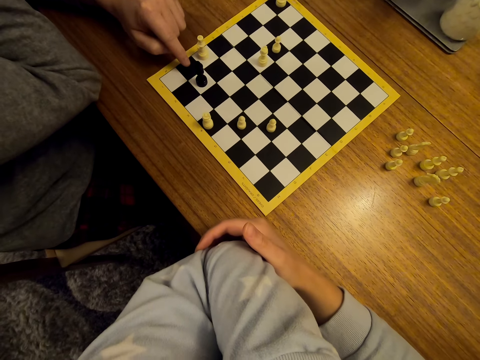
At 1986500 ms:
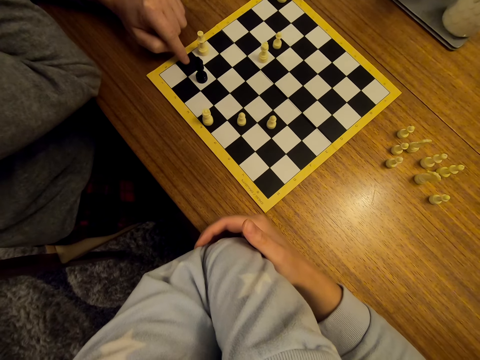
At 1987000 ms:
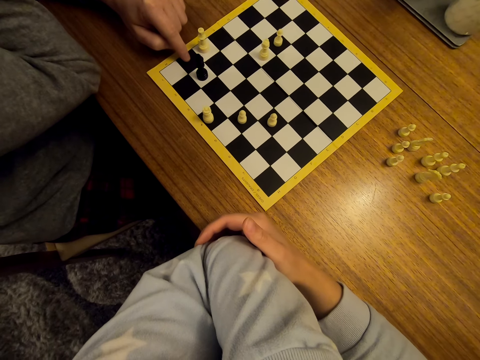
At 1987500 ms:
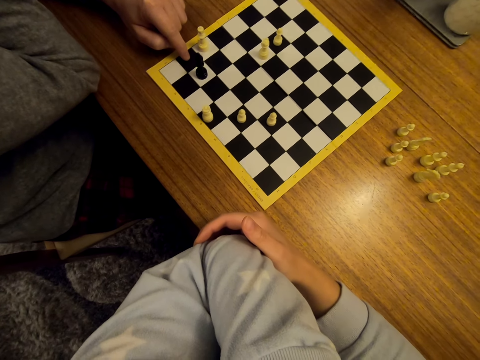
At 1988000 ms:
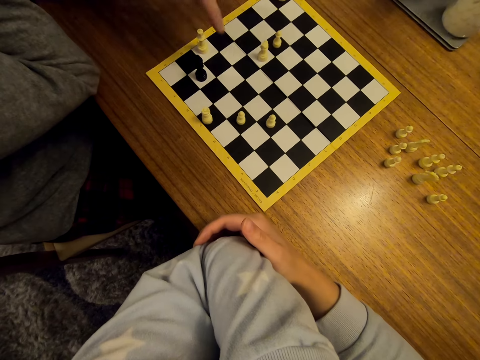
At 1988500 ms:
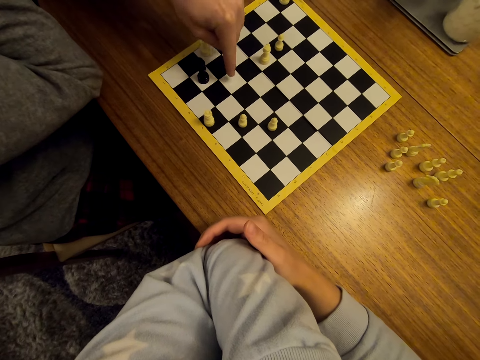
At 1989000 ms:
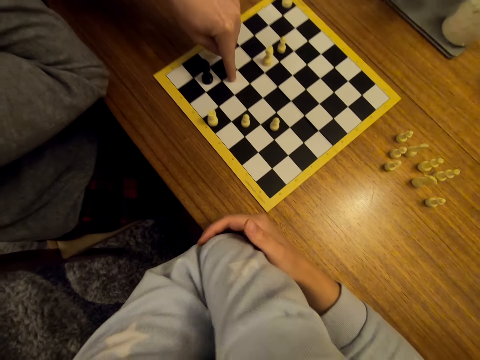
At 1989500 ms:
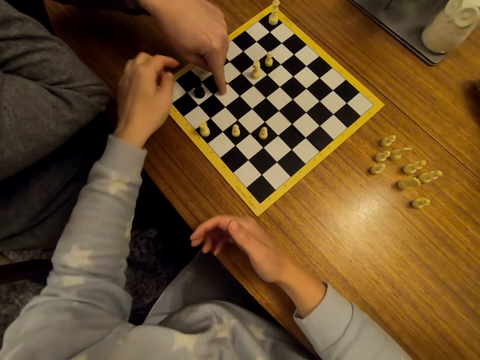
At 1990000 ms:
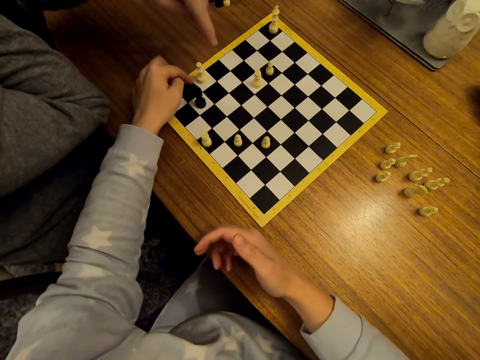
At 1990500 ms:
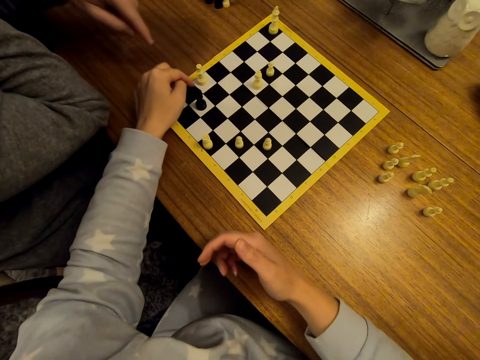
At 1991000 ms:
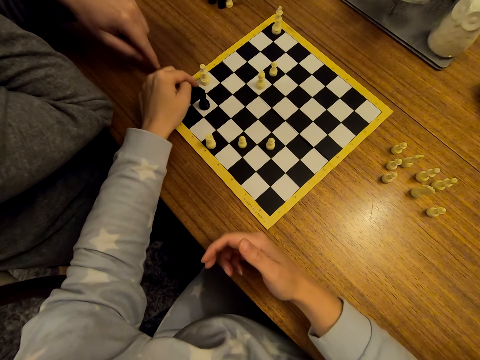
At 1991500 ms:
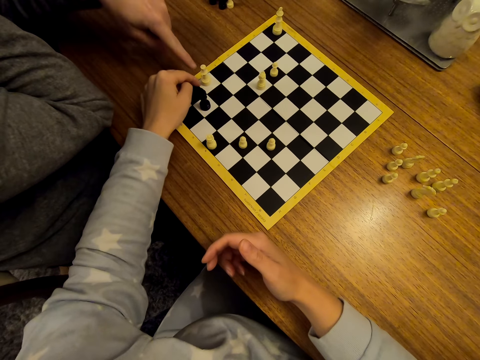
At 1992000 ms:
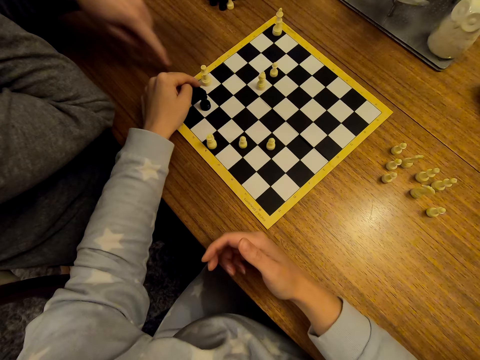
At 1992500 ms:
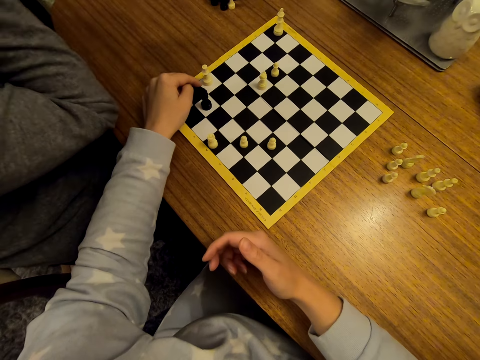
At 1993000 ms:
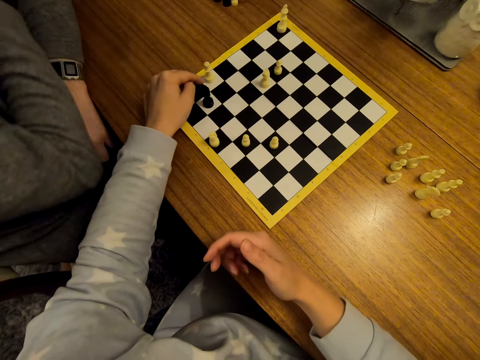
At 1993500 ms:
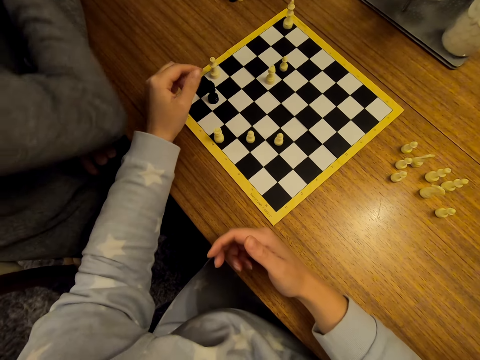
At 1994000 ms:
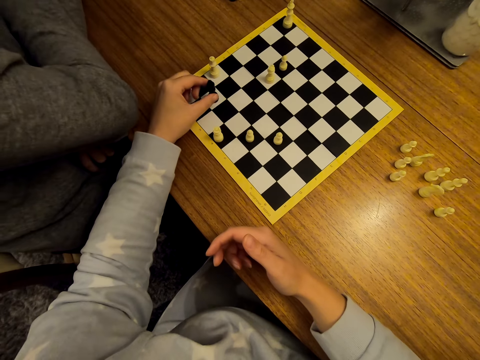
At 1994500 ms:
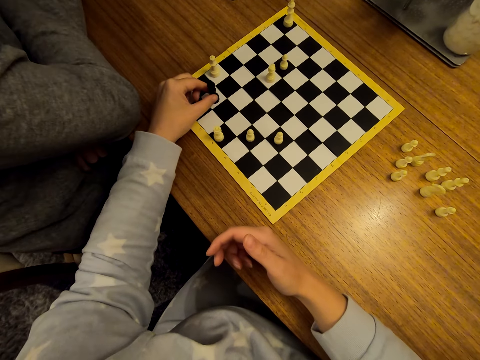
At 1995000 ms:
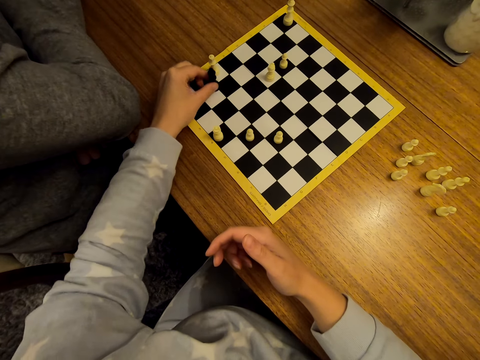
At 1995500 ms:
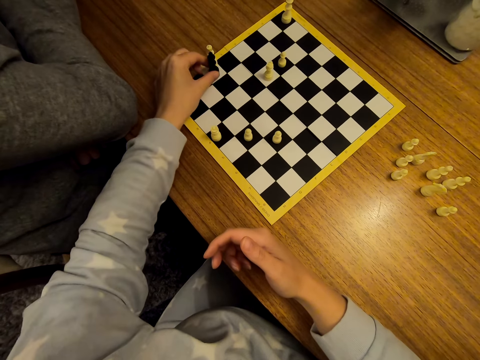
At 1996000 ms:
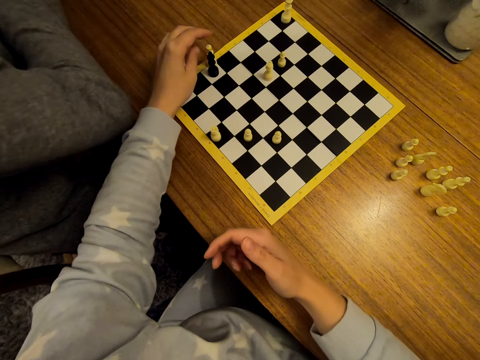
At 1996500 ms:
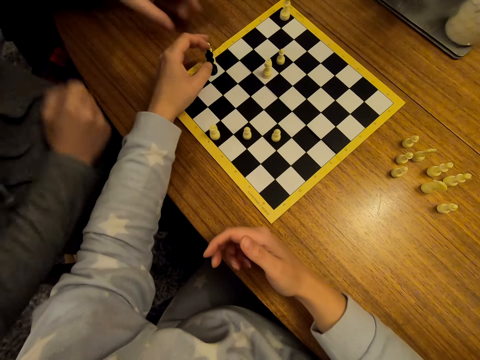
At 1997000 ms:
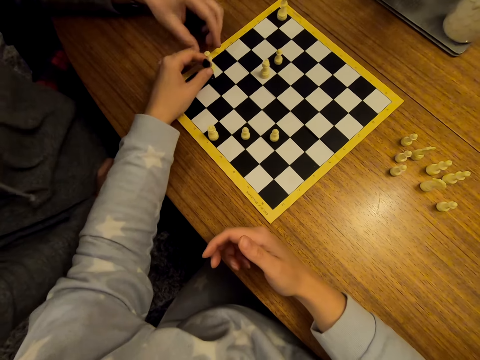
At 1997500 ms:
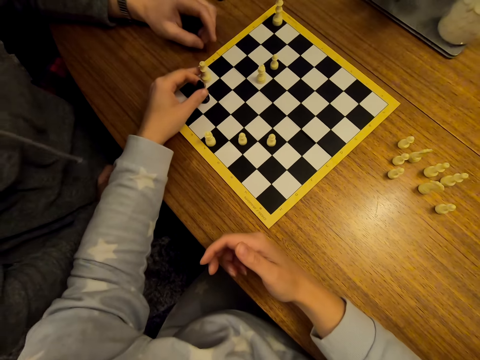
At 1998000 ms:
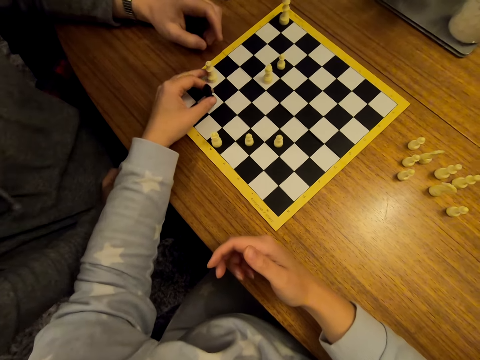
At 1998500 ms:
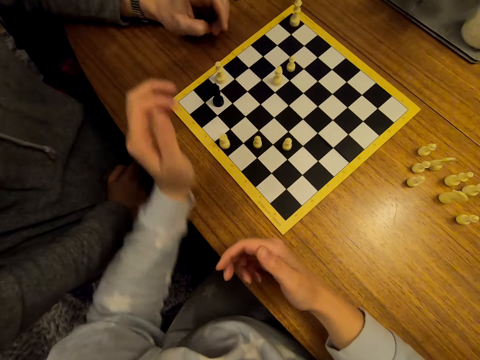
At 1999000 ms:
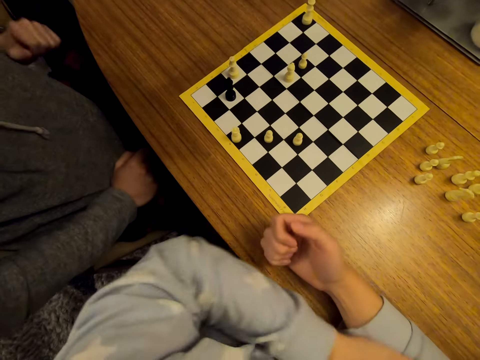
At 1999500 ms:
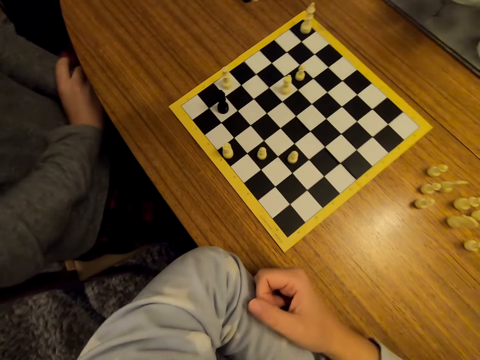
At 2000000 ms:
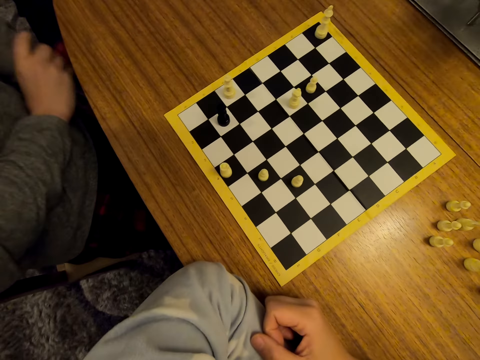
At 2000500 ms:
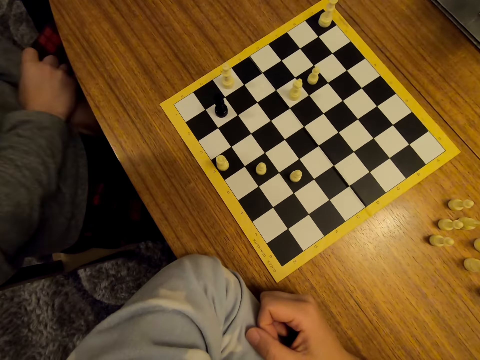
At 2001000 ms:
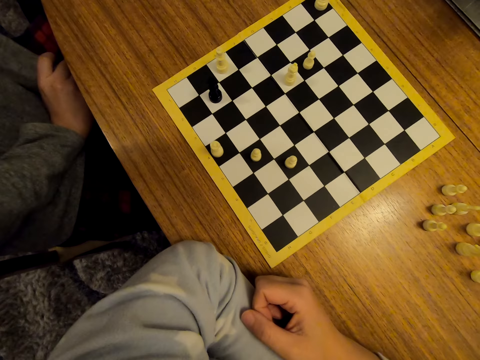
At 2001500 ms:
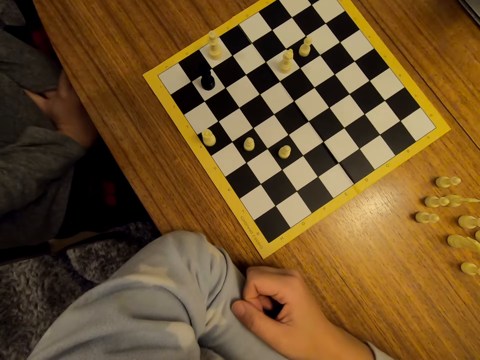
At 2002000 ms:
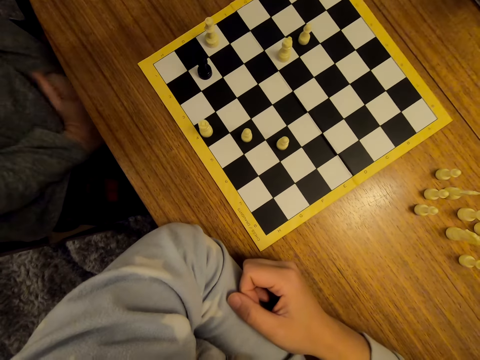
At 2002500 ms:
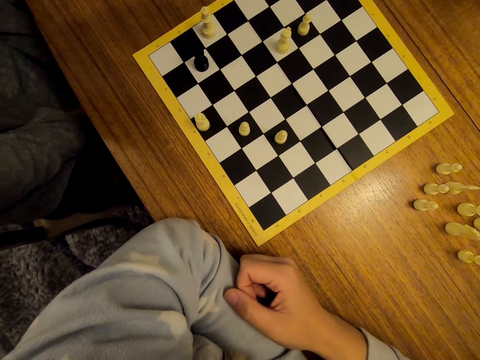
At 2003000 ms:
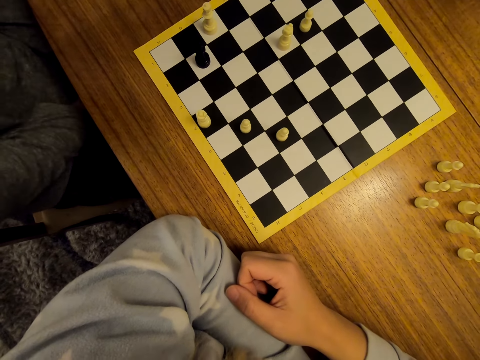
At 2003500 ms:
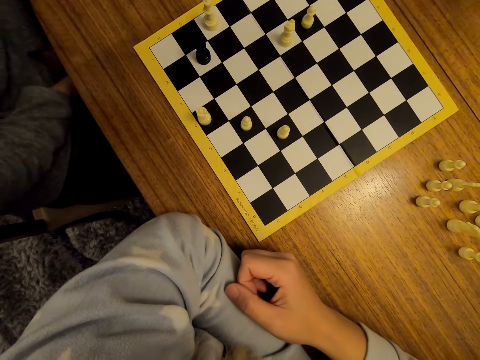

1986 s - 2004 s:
The camera wearer points on the chess board. They move the pawn on the chess board. A man stares at the chess board. The camera wearer shifts a chess piece on the chess board. The man stretches his hand closer to the chessboard, folds his hand back and stares at the chess. The camera wearer stares at the chess.

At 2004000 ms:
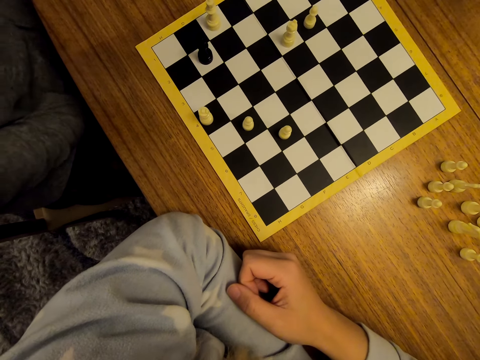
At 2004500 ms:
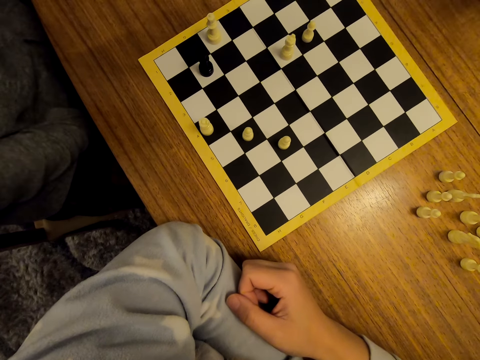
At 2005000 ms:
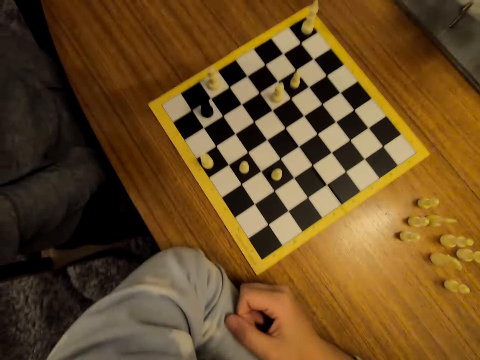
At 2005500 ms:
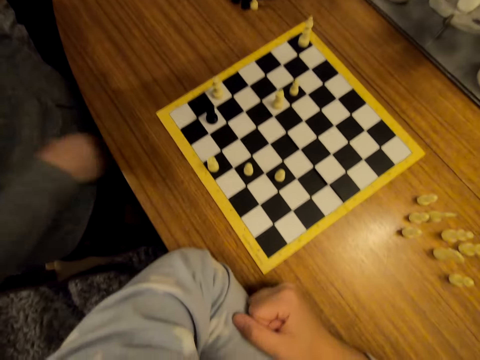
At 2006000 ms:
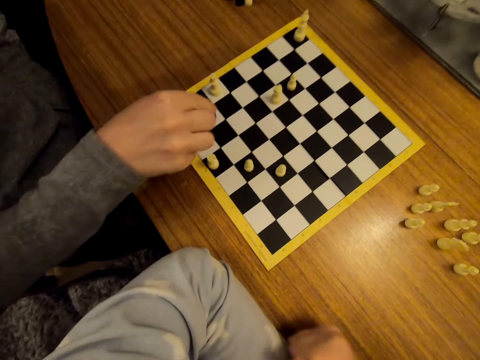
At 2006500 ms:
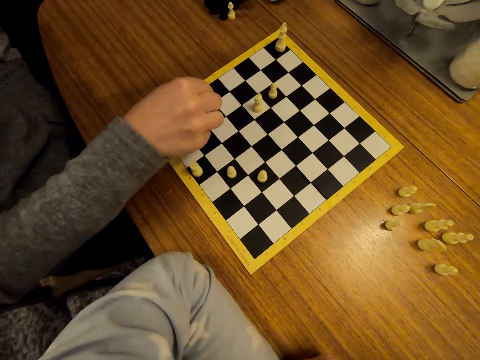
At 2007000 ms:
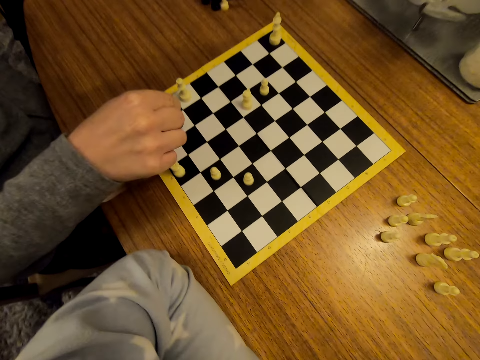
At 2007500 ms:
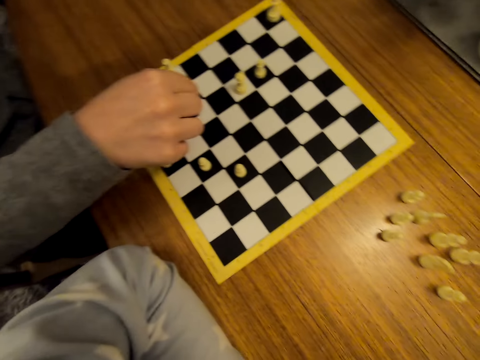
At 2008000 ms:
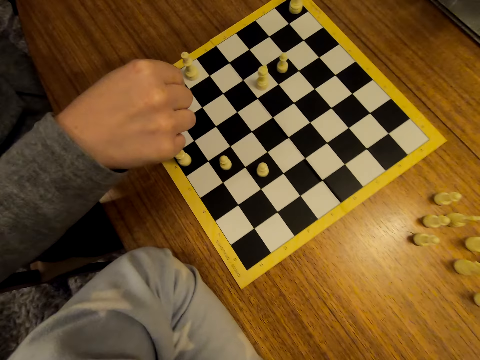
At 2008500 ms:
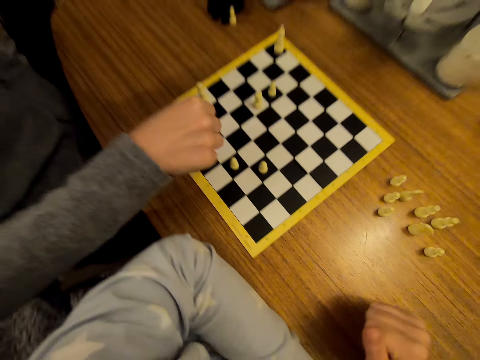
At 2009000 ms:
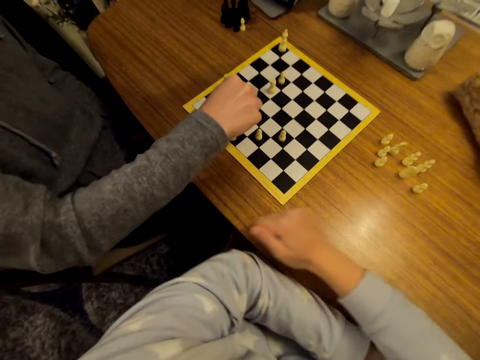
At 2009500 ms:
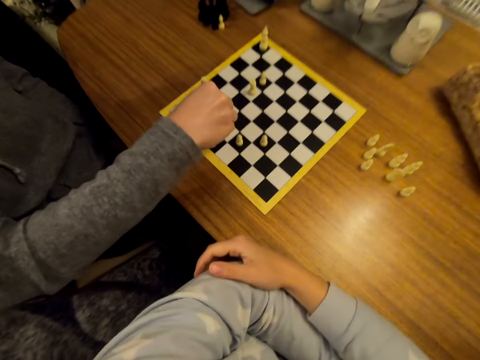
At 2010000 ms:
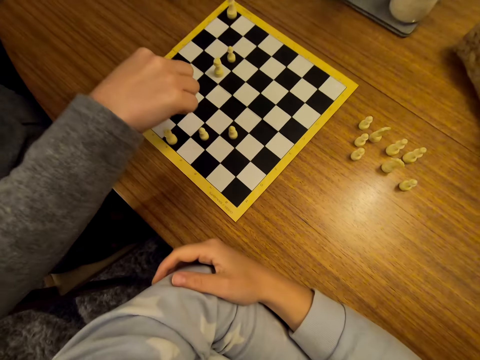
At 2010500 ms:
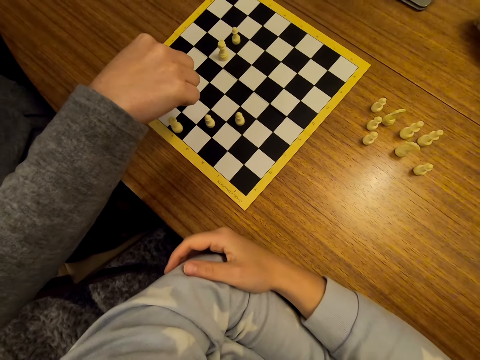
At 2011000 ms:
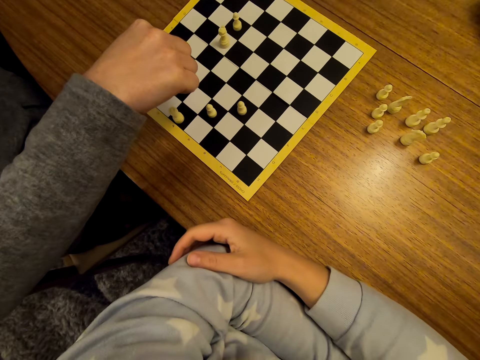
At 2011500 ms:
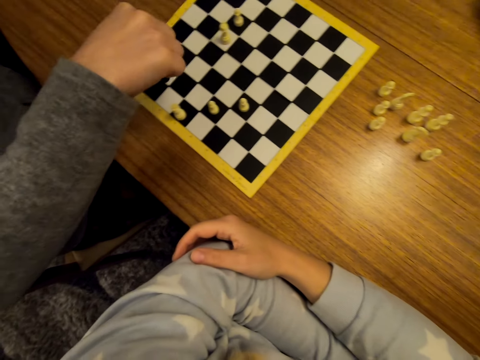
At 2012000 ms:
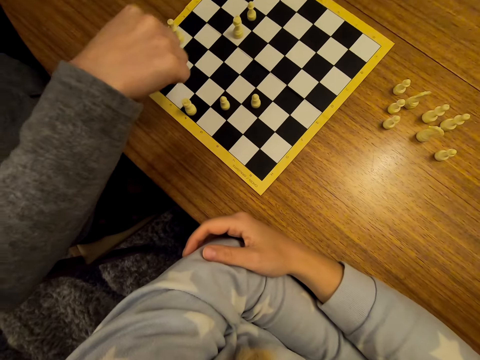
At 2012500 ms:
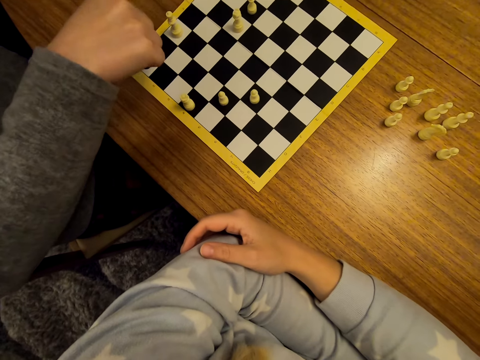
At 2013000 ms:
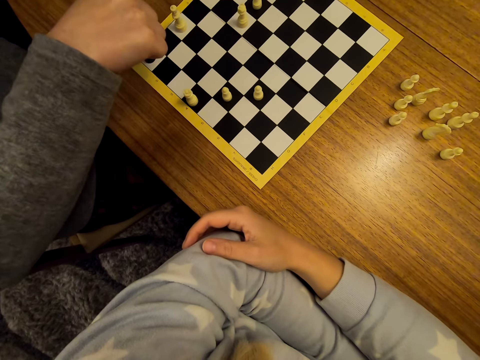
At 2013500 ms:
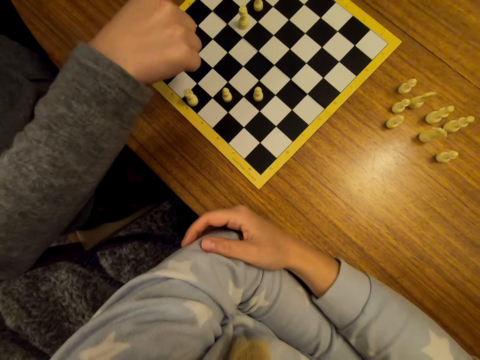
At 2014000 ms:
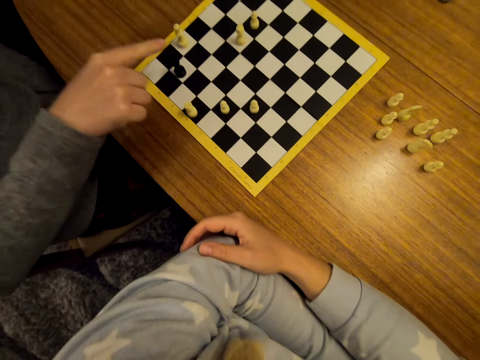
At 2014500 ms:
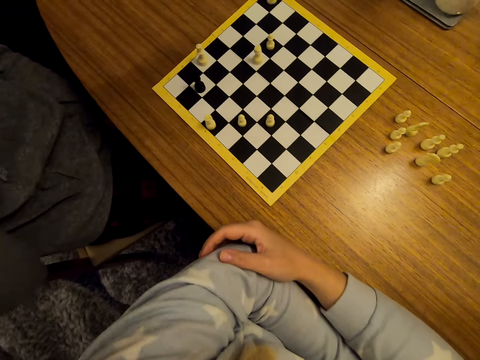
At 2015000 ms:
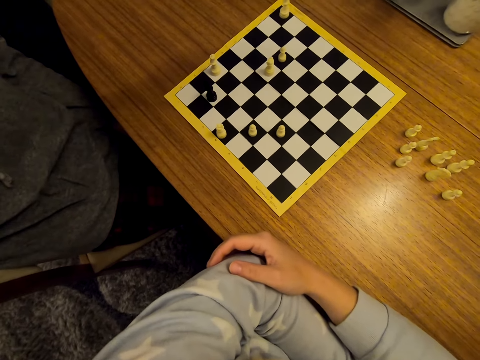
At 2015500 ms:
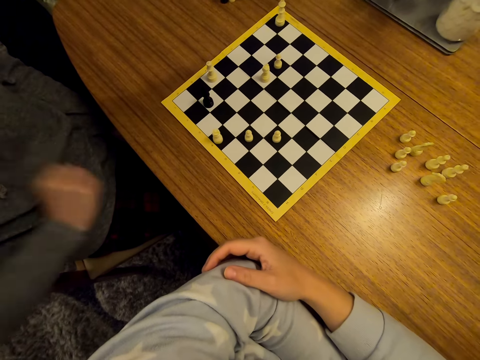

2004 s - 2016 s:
A man shifts a chess piece on the board. The man moves the pawn on the chess board. The man points on the board and lifts his hand from the board.
